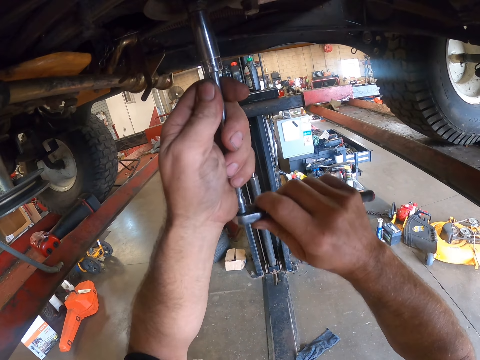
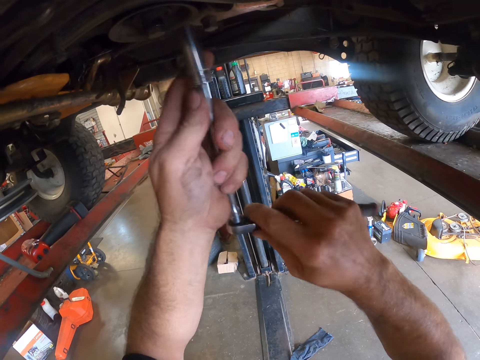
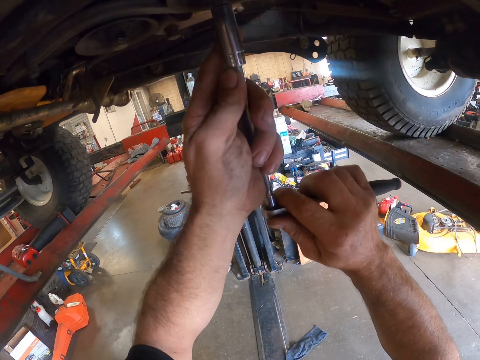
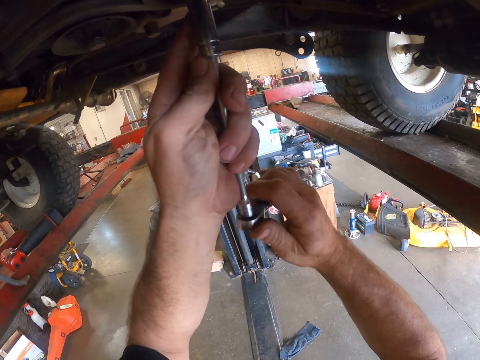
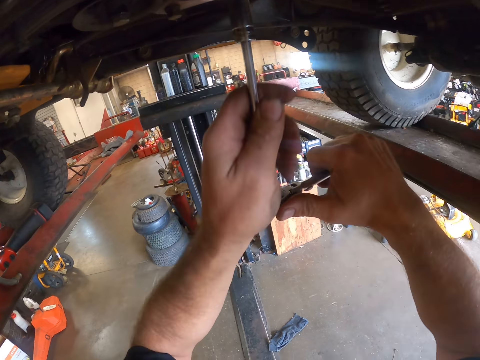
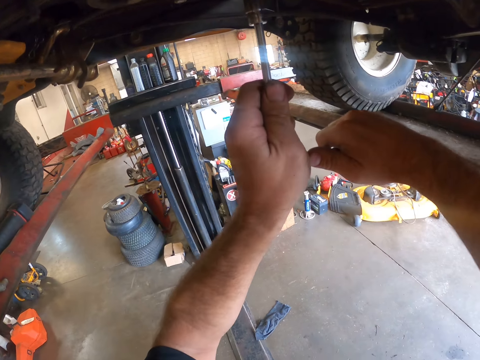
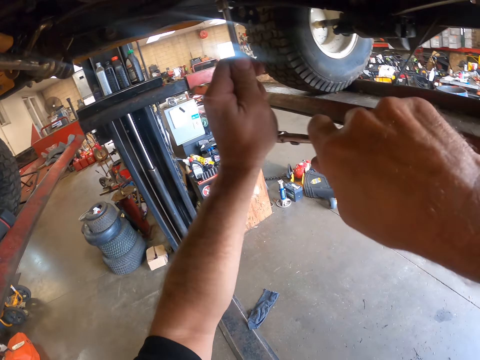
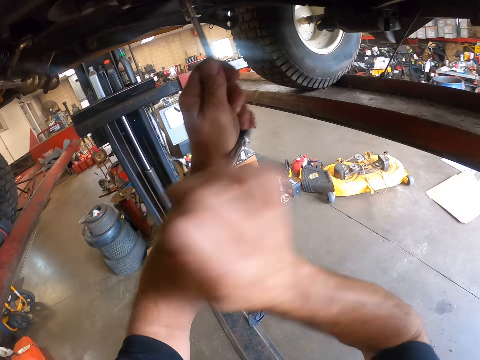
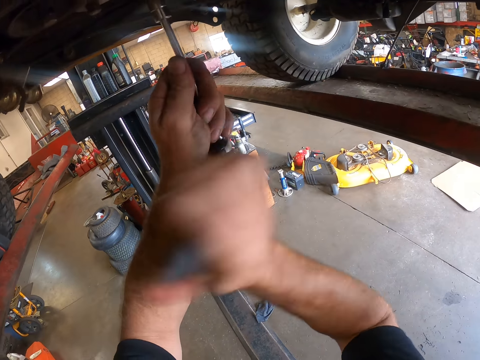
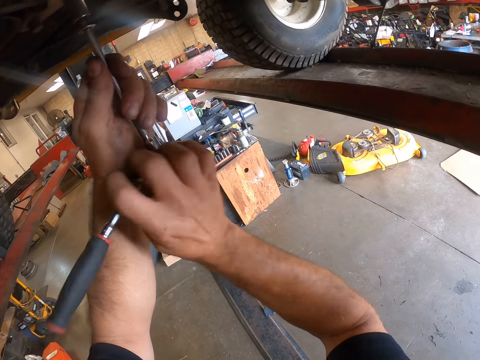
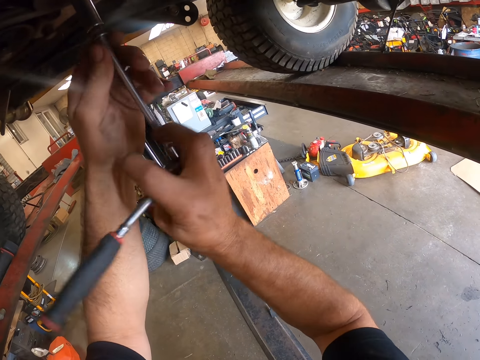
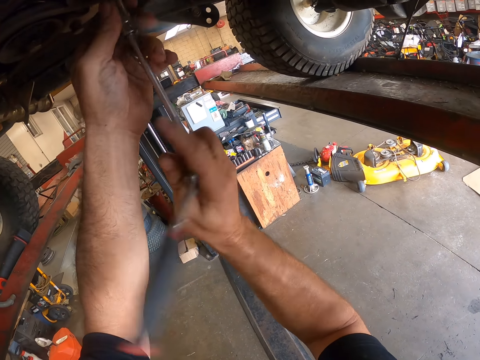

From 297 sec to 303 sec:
The camera wearer loosens a nut from the vehicle with the wheel wrench or metal wrench. They put the metal in something. They tighten something with the wheel wrench.

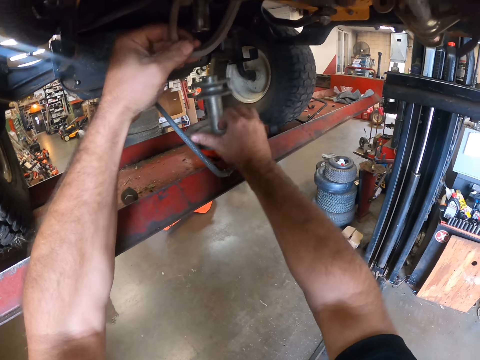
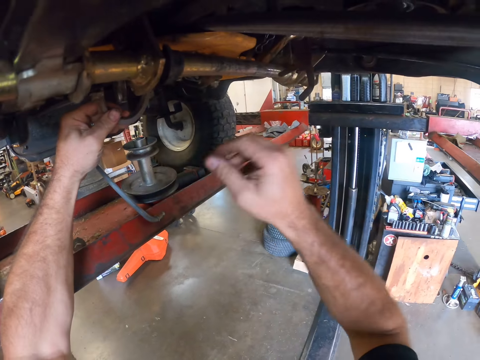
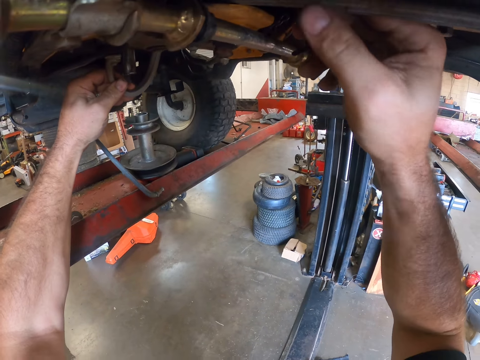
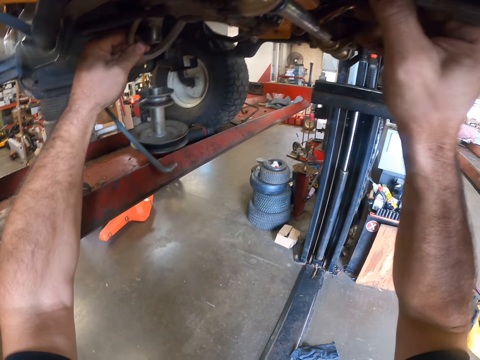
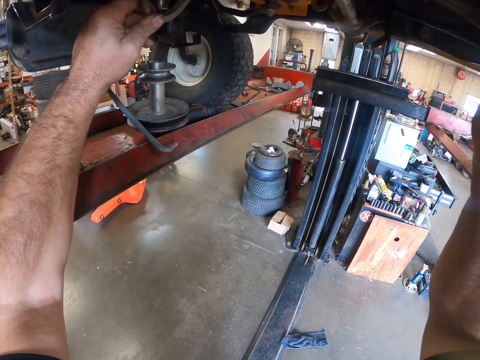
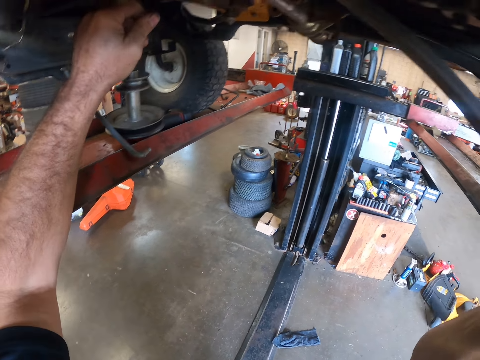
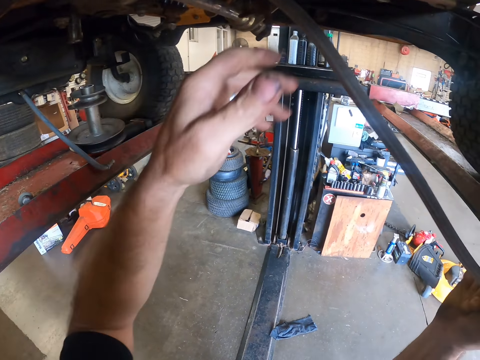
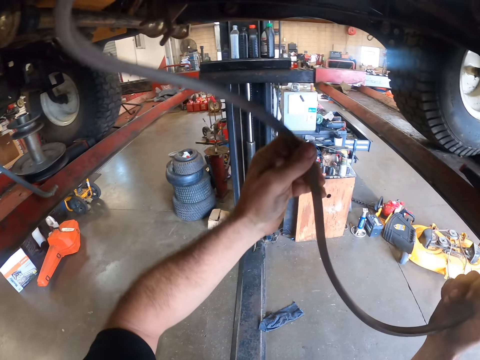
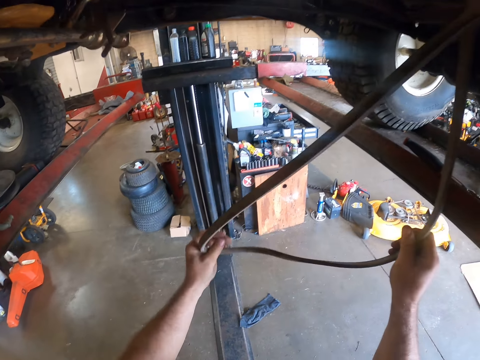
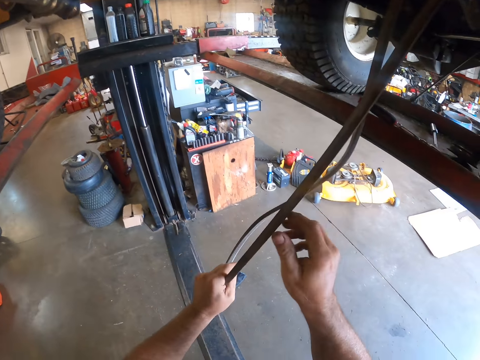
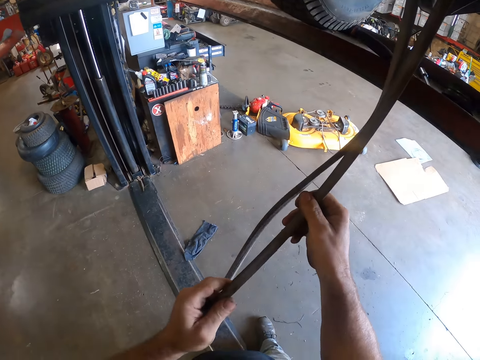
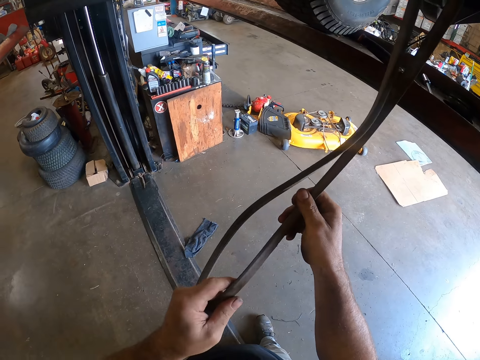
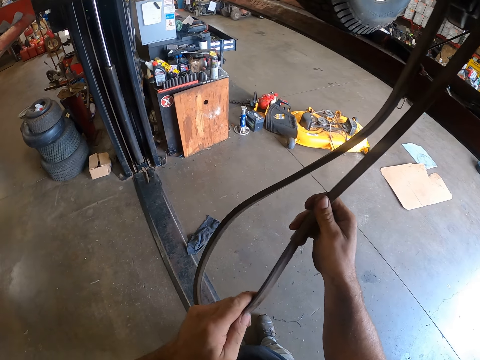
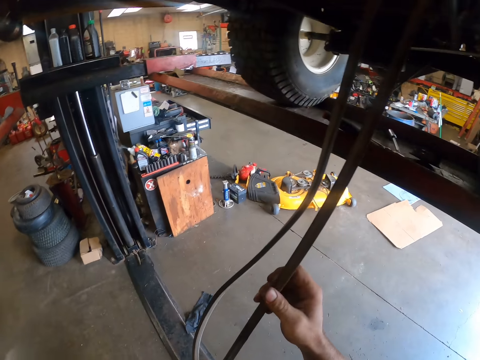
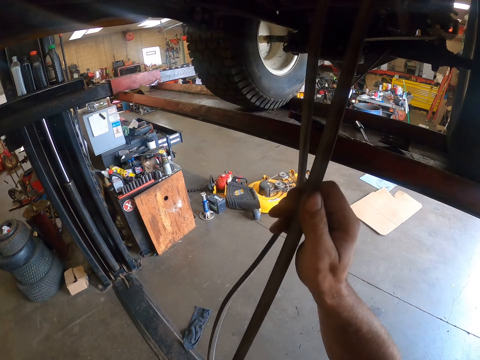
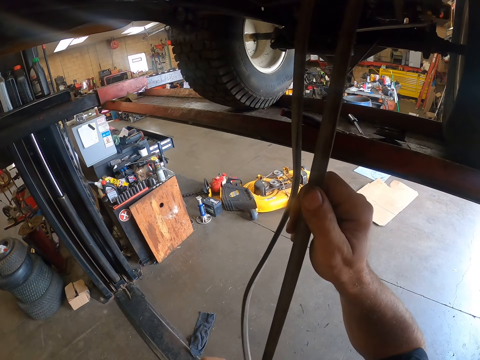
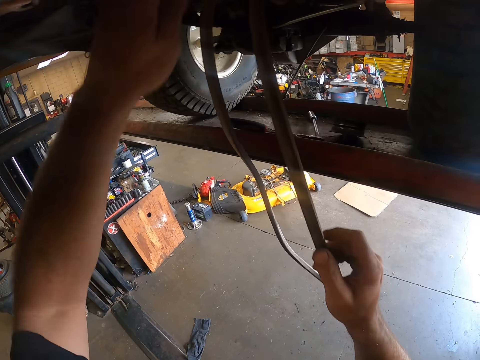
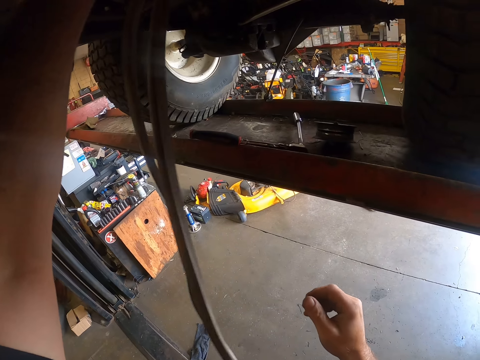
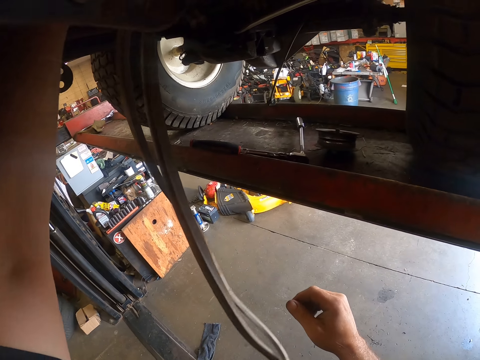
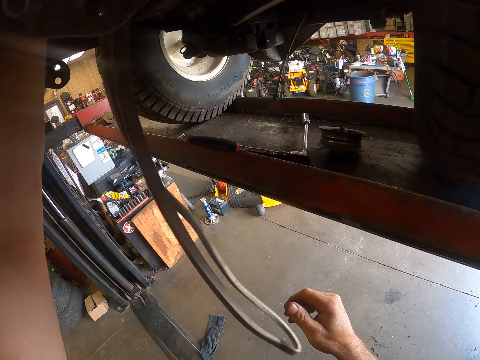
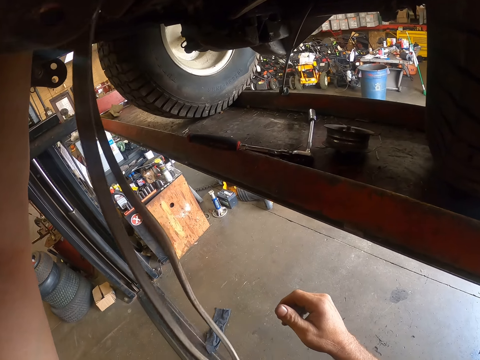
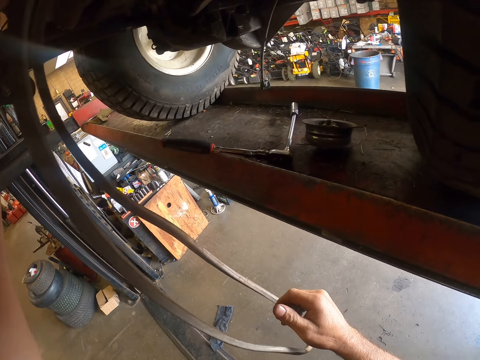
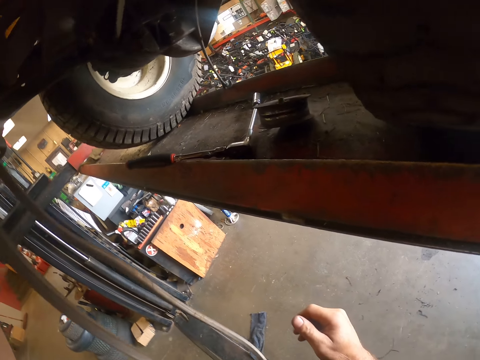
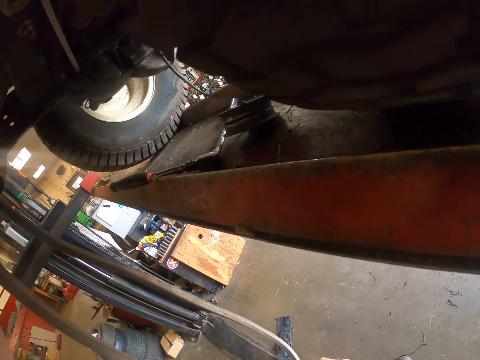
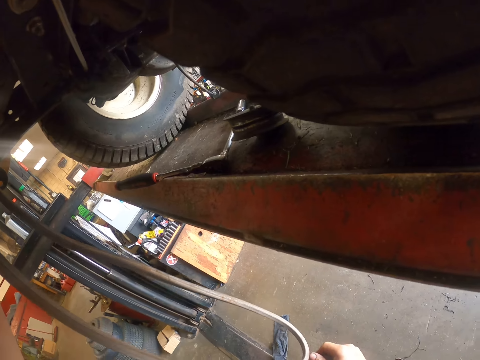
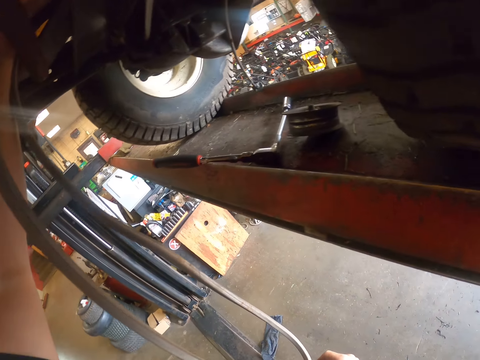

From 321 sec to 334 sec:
The camera wearer pulls the cord or cable on the vehicle with his left hand. He places the bolt on the workbench. He pulls the cord on the vehicle with both hands. He holds the cord. He holds the cord from the vehicle with both hands. He pulls his hand off the cord. He holds something. He works on the vehicle with his left hand.

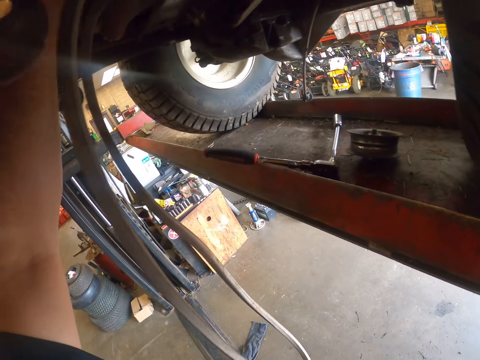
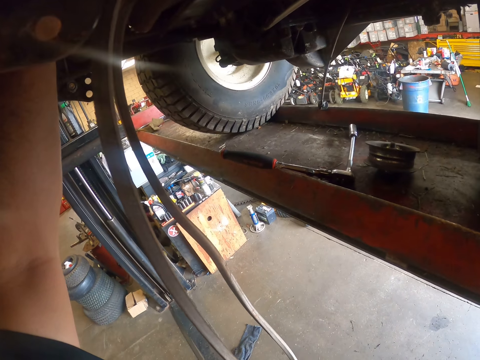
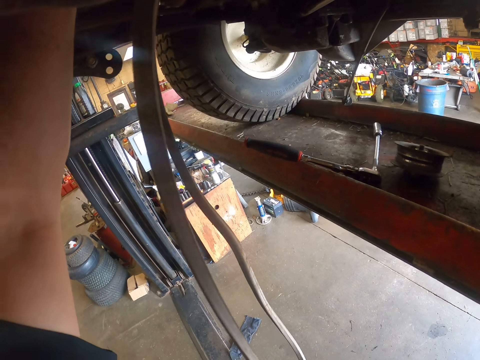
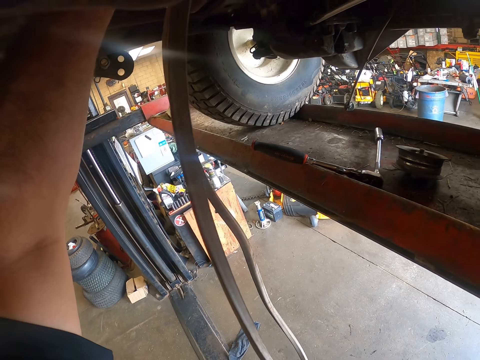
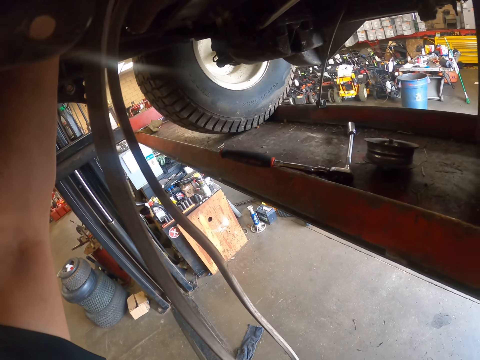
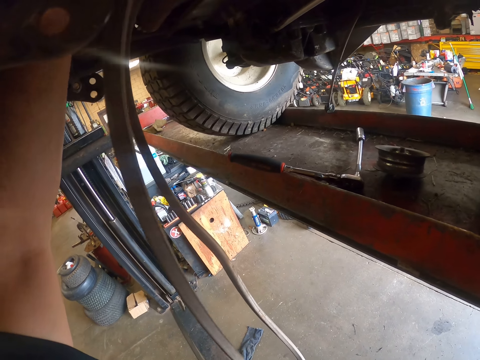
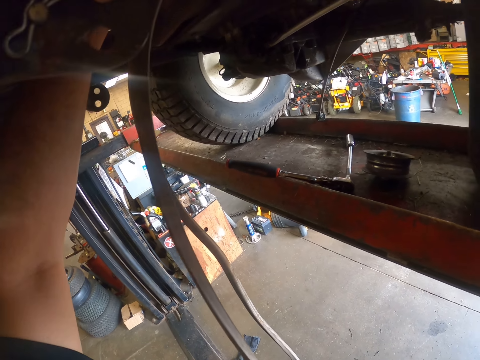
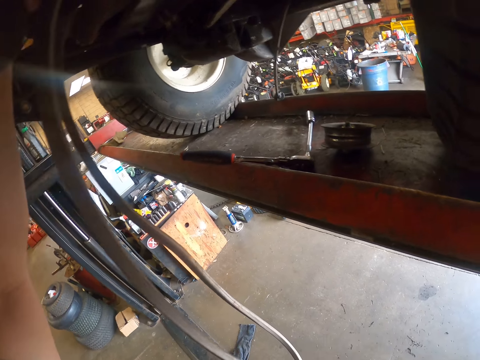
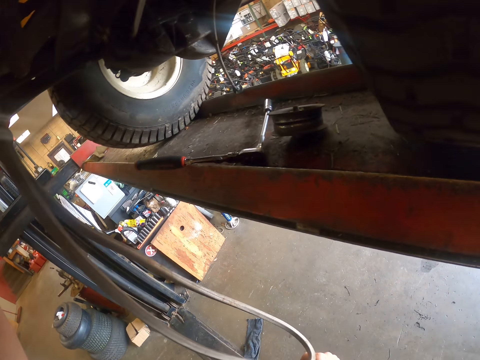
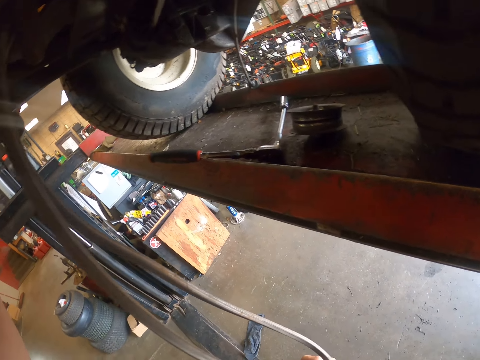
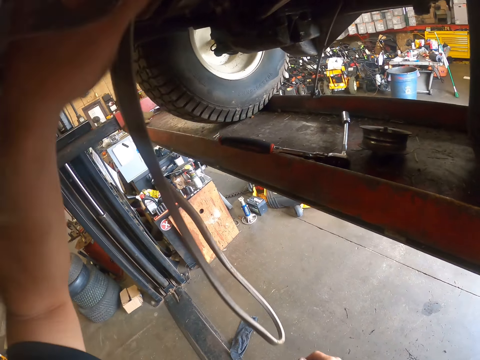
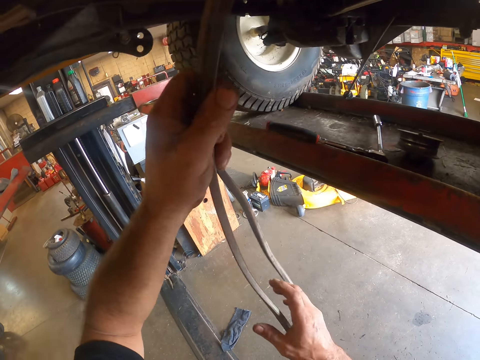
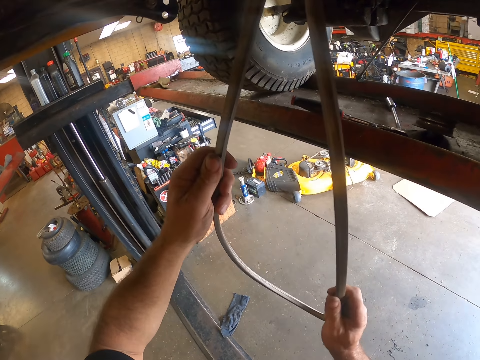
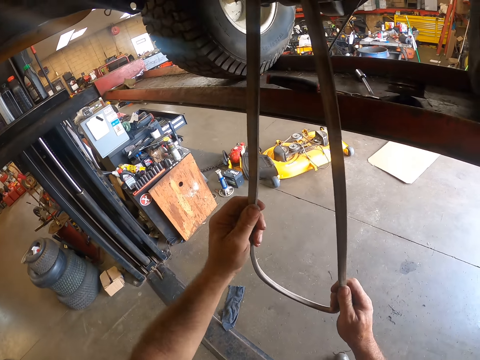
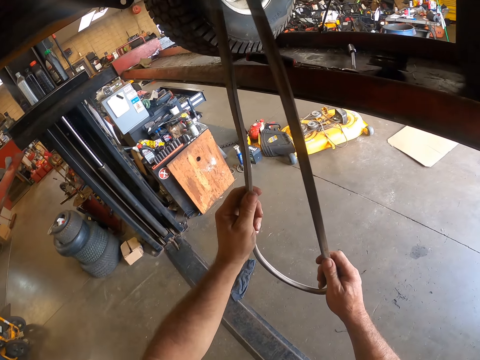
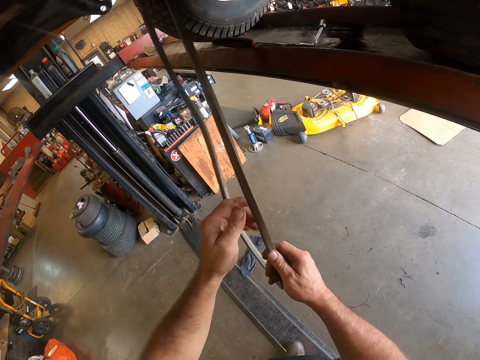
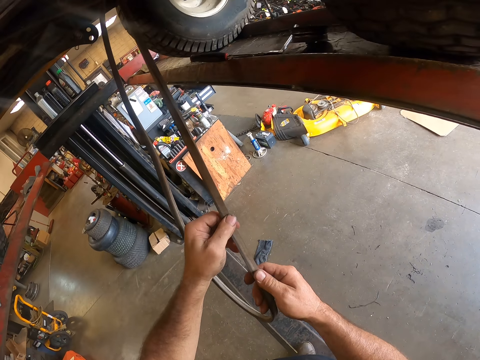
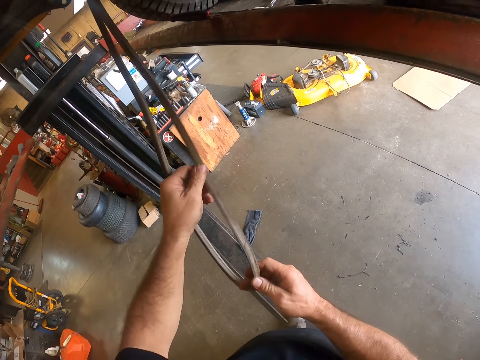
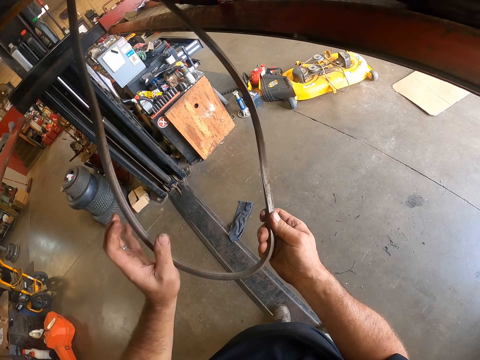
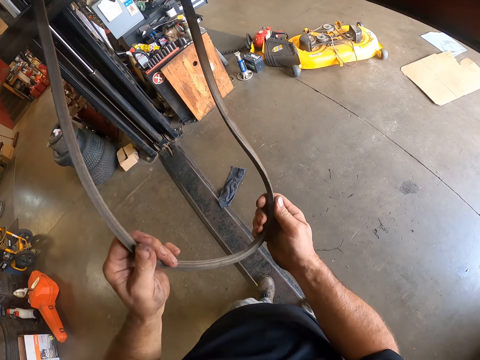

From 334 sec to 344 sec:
The camera wearer pulls the cord or cable with both hands. He holds the cord with both hands.
